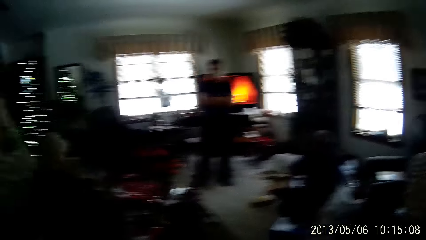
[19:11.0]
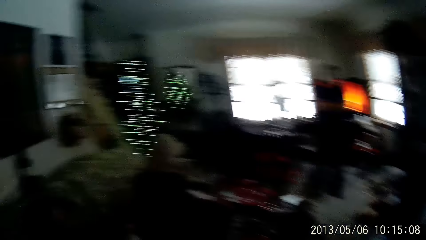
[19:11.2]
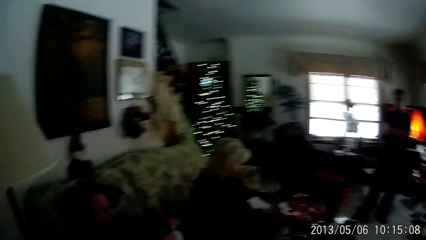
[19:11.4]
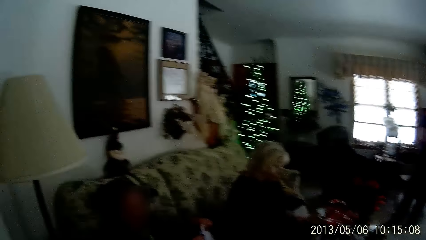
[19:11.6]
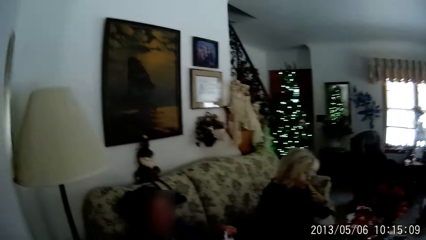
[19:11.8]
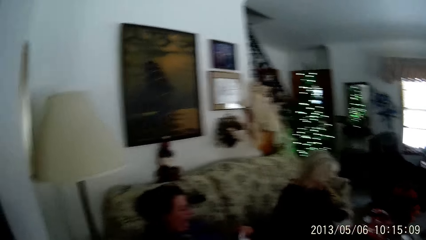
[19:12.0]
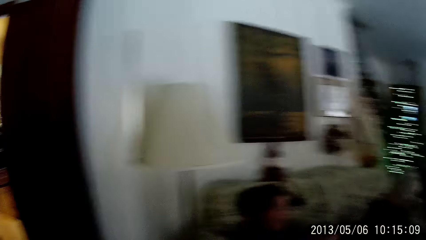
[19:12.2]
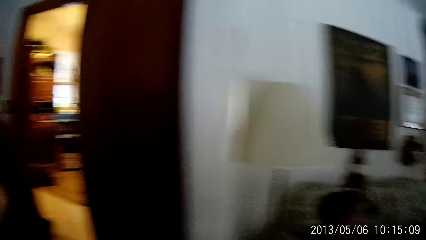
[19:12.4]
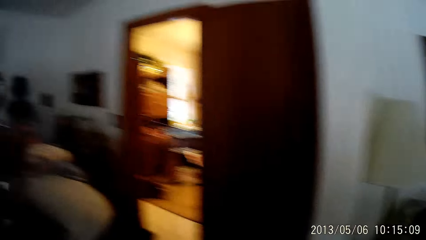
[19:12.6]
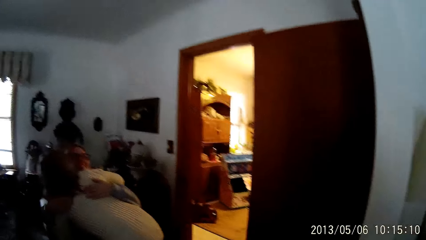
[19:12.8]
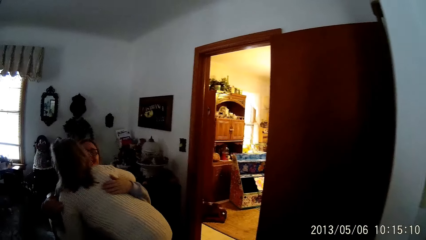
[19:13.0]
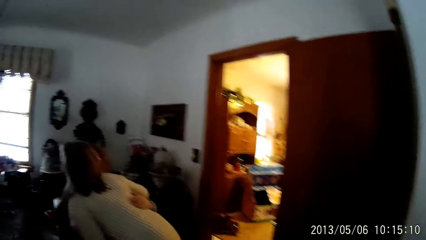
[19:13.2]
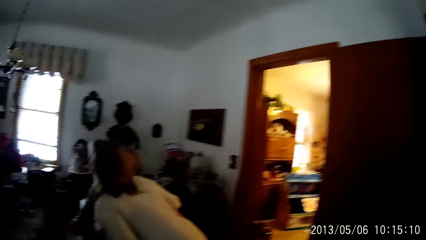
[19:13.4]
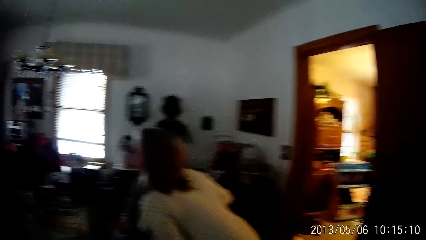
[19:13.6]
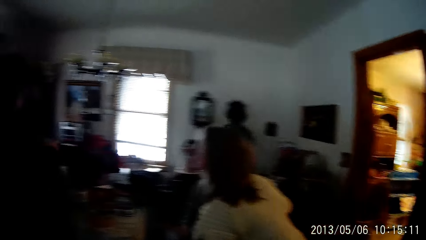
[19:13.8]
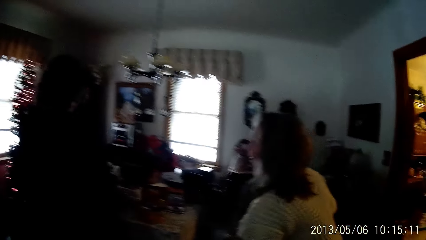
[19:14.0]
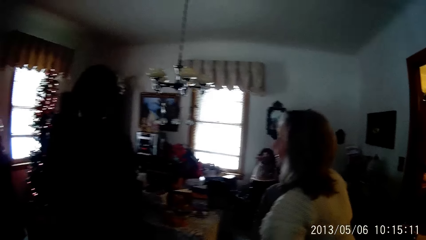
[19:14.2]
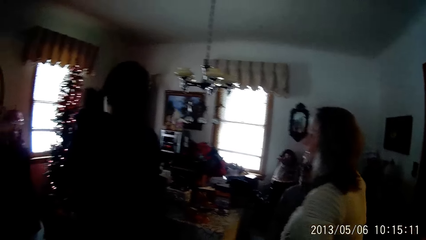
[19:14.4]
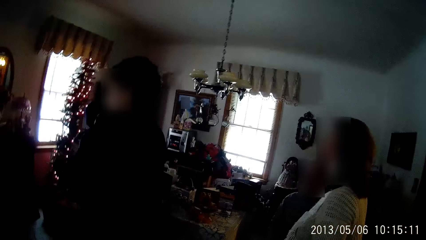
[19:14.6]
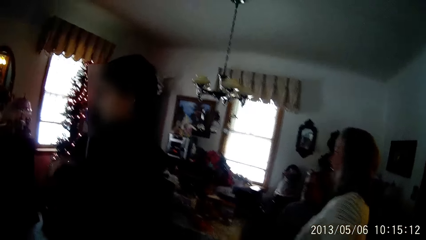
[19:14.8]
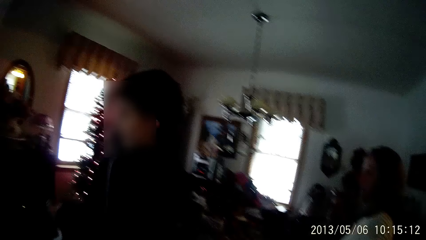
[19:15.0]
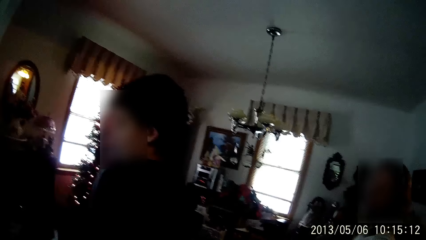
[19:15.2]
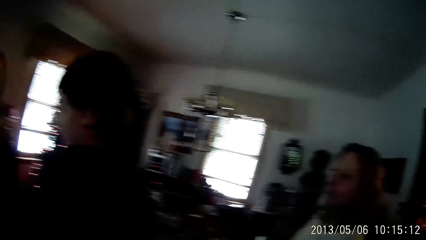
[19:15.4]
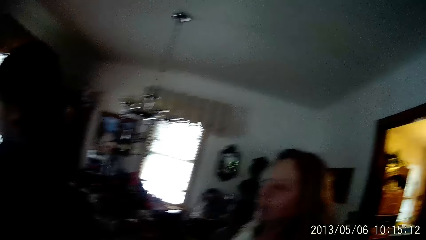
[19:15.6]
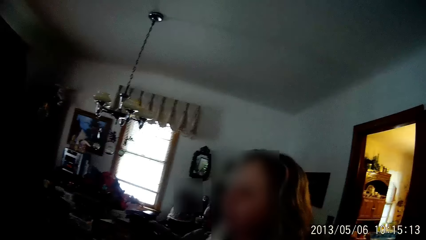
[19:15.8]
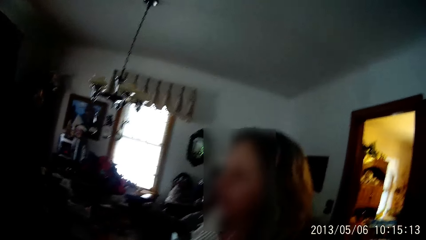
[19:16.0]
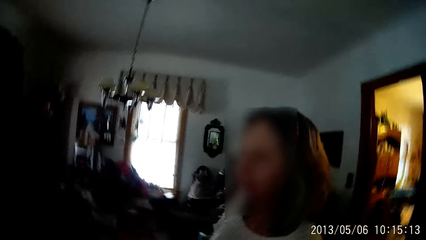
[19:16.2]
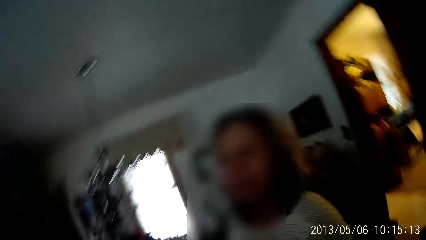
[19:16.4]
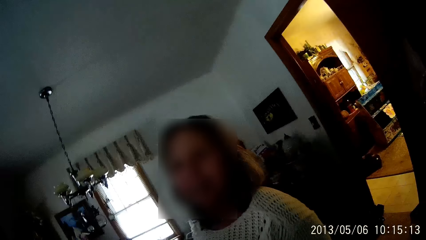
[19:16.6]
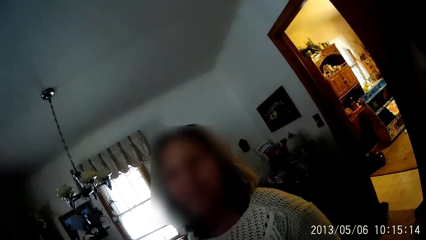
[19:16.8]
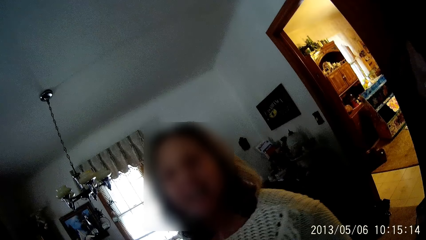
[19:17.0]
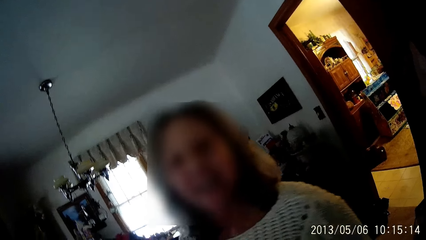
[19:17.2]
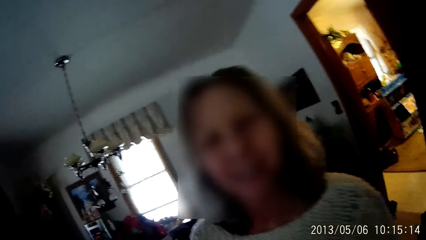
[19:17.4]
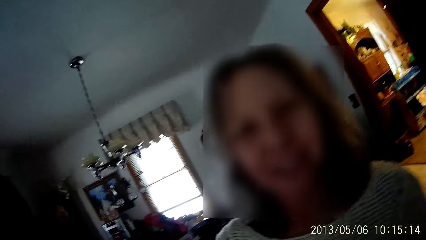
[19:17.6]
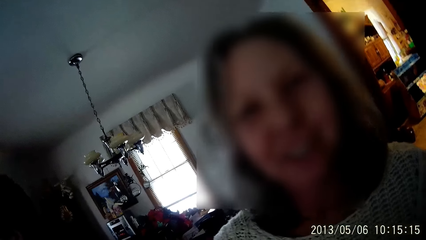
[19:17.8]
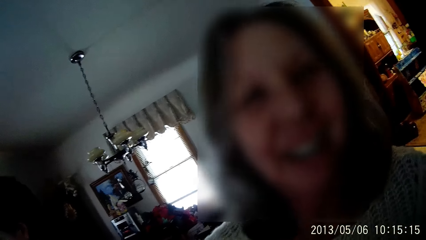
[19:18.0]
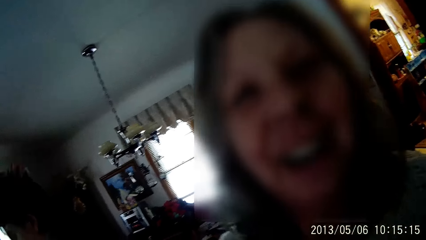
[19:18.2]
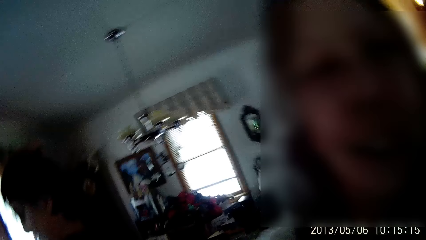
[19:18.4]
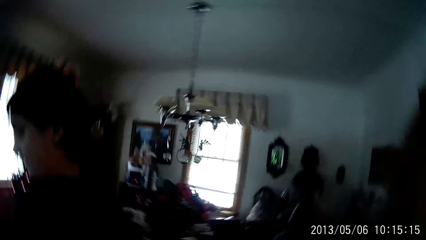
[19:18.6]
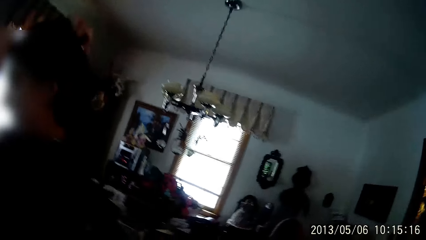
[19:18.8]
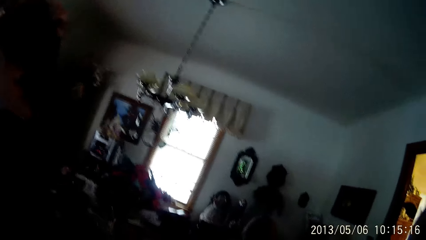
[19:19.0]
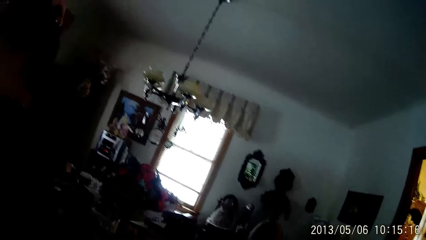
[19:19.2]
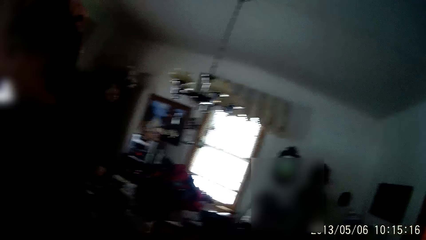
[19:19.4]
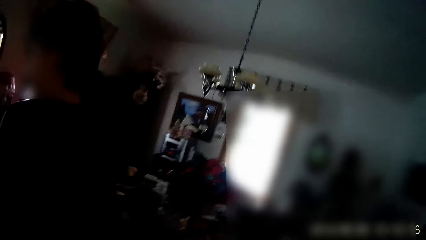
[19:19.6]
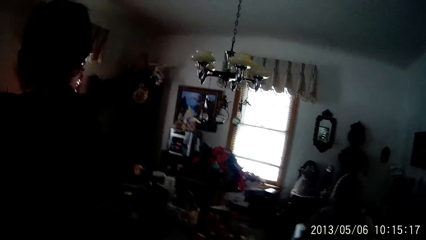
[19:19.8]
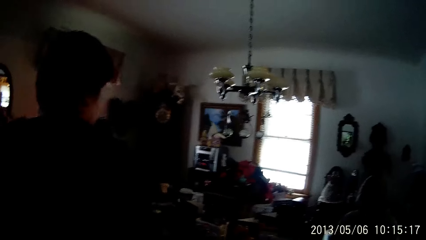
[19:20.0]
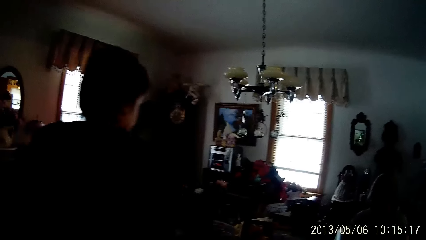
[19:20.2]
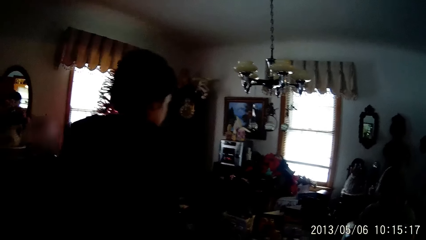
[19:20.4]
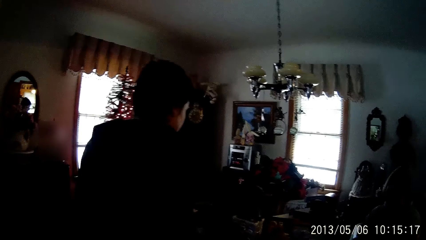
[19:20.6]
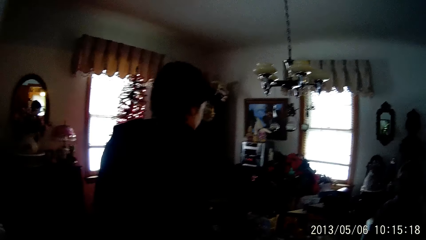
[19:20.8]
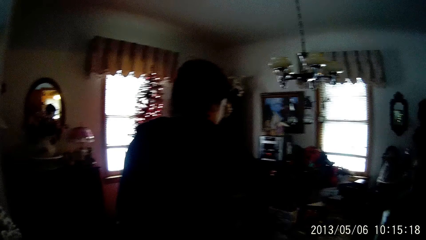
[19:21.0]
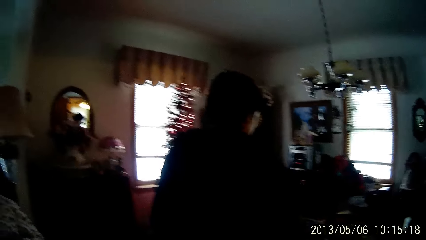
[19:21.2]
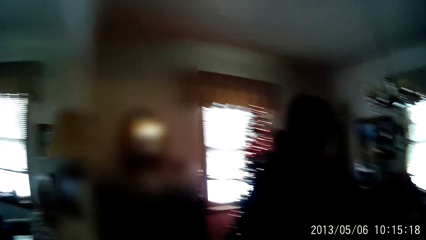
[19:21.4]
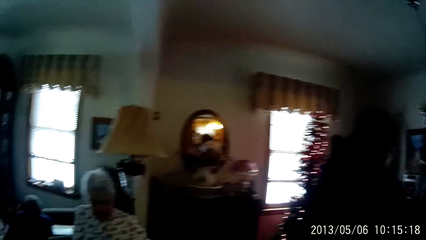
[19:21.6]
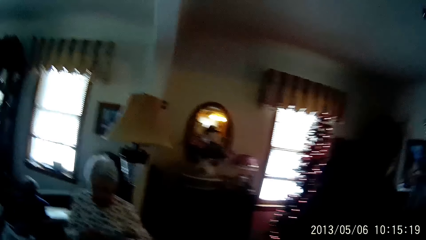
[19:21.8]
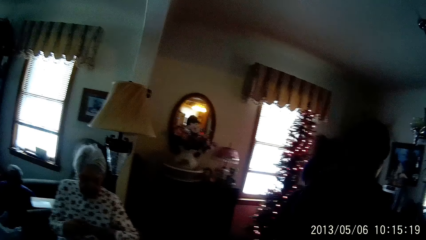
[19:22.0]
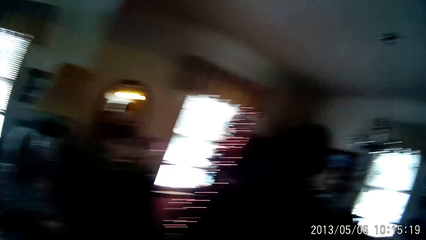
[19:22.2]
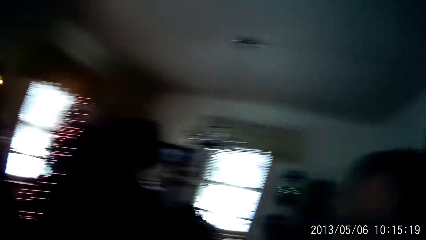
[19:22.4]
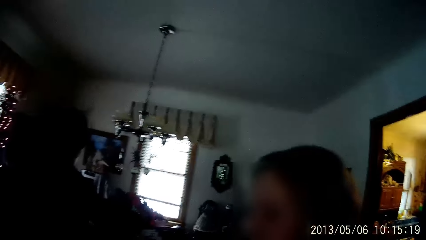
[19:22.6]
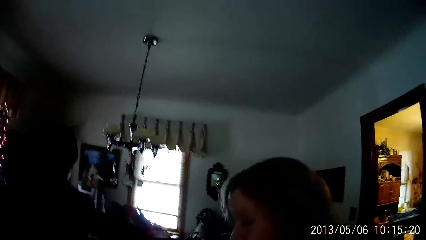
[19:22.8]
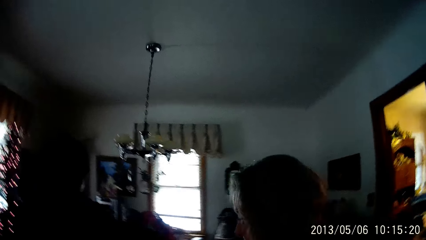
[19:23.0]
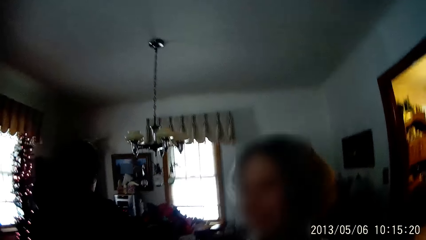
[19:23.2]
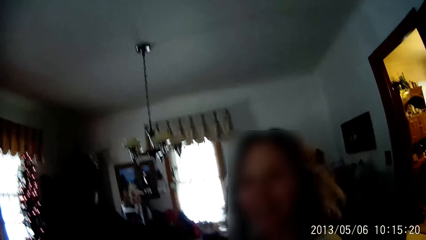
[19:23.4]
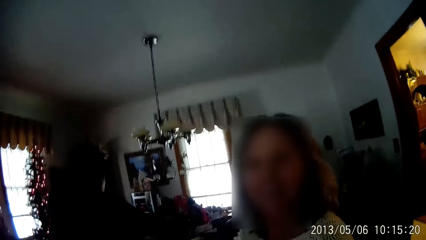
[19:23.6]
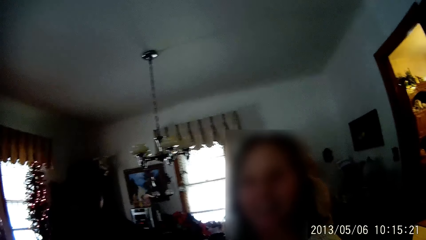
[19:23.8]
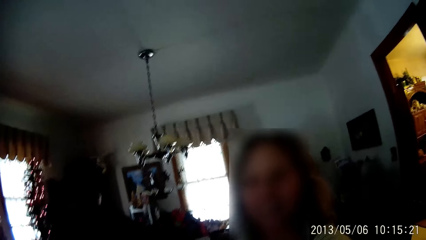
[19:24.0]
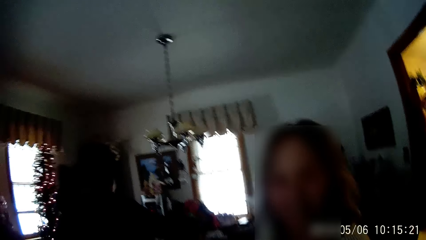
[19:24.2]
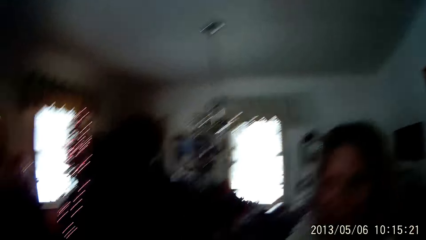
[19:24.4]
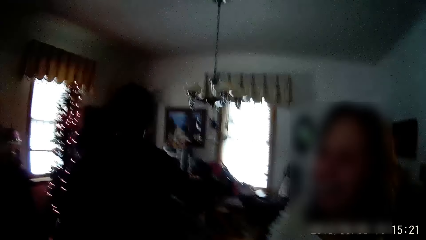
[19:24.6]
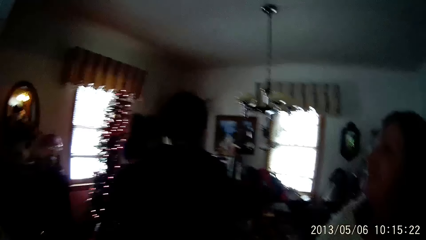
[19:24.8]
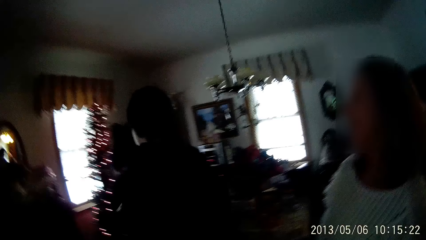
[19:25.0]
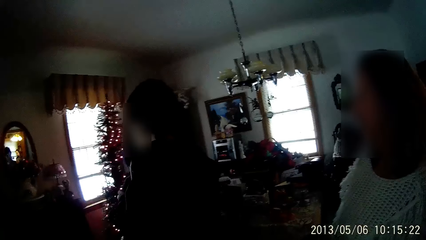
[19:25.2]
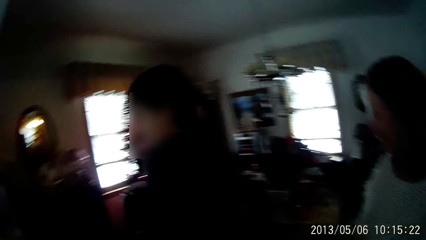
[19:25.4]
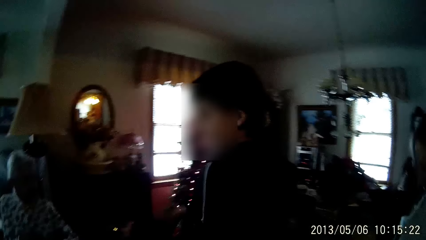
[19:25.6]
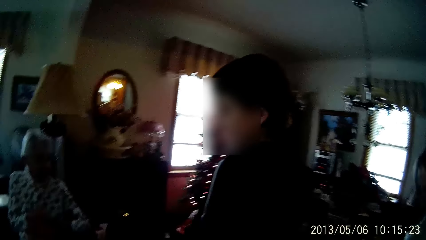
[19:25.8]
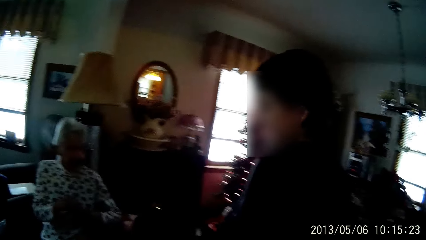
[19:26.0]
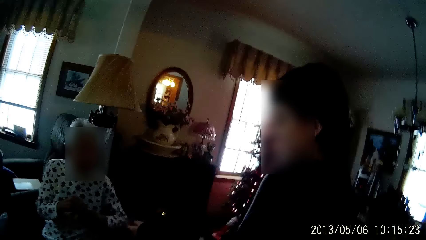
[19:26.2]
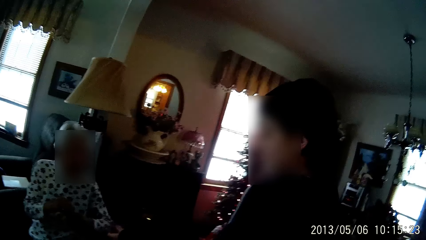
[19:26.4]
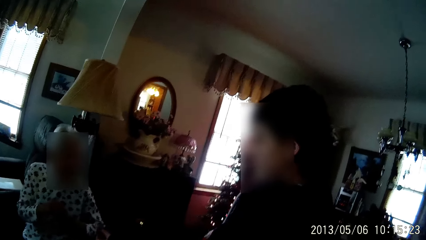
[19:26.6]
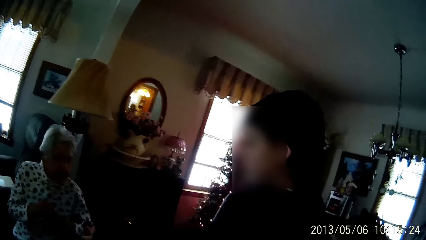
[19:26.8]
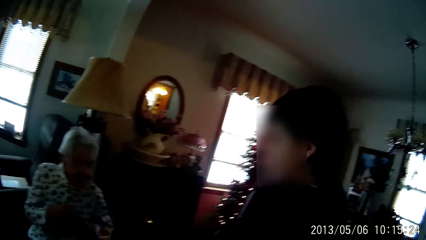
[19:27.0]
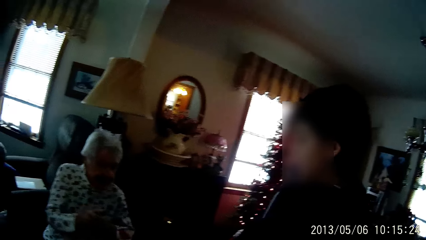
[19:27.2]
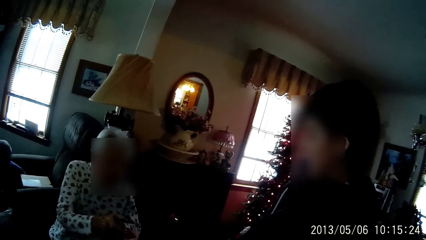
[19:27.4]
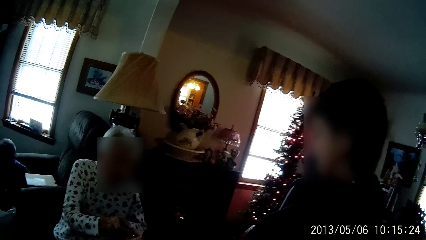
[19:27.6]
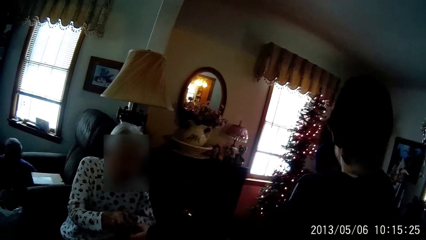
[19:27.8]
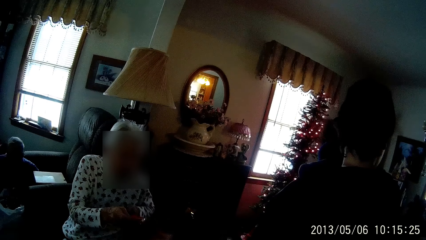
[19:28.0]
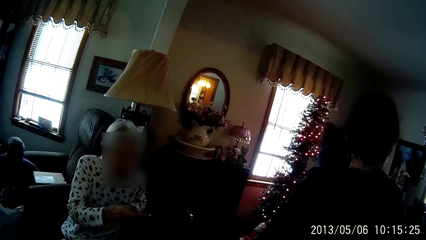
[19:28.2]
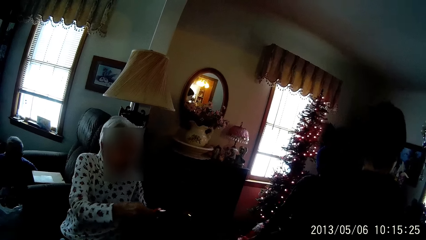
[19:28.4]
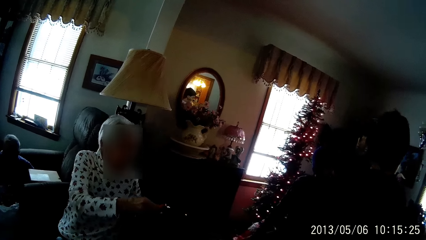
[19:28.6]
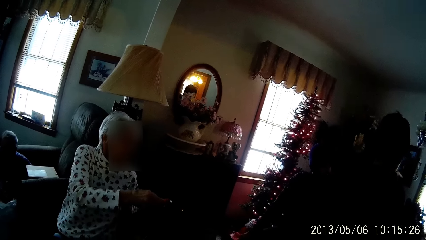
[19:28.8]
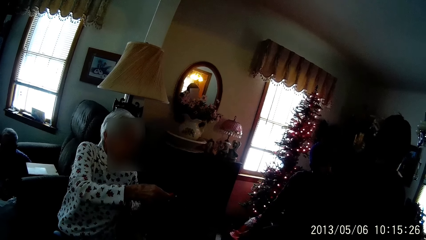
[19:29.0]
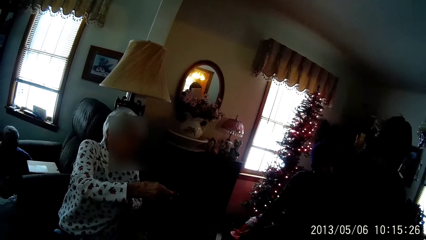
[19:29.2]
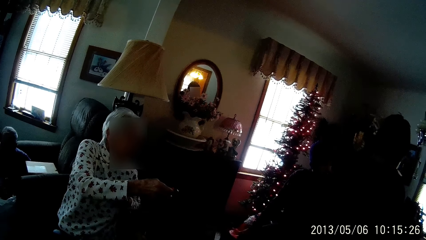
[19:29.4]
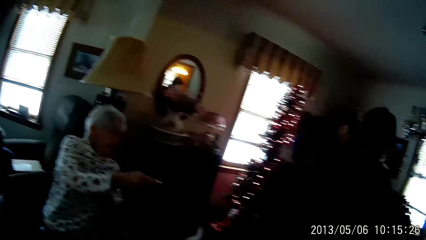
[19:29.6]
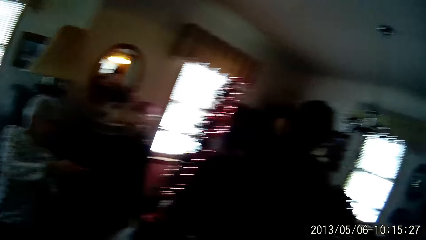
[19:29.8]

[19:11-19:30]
A woman hugs a man. The woman interacts with the camera wearer.
